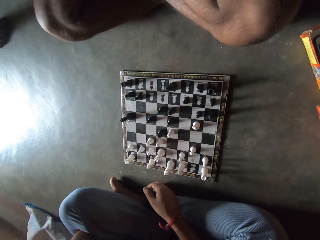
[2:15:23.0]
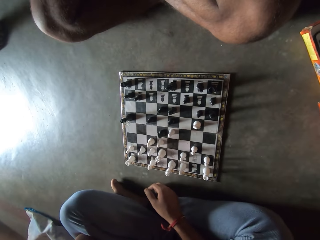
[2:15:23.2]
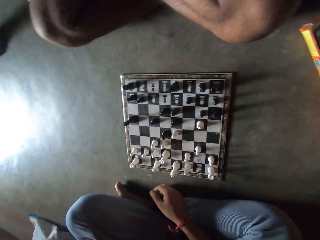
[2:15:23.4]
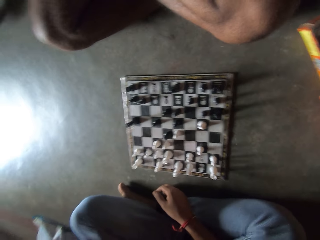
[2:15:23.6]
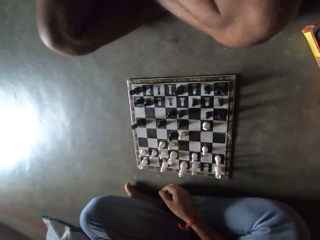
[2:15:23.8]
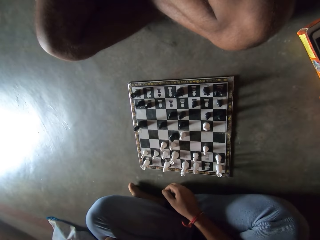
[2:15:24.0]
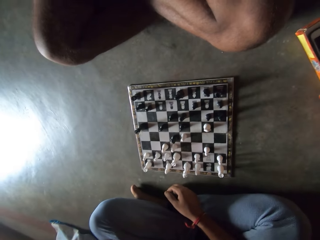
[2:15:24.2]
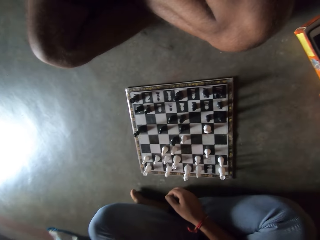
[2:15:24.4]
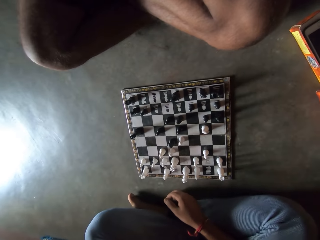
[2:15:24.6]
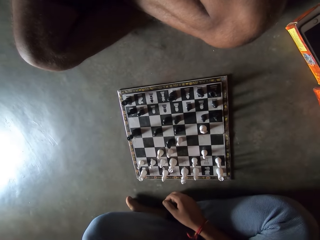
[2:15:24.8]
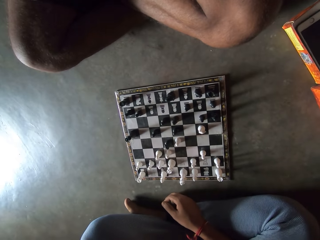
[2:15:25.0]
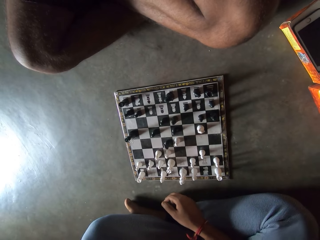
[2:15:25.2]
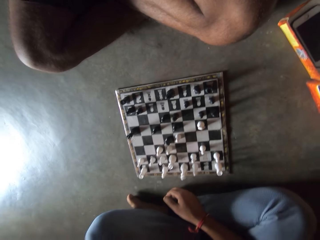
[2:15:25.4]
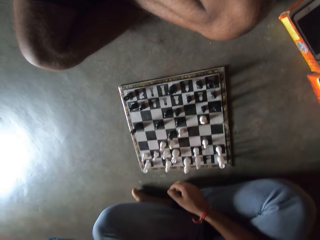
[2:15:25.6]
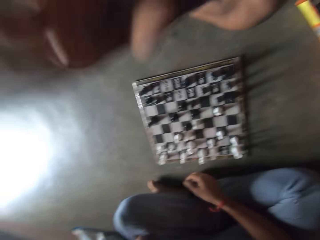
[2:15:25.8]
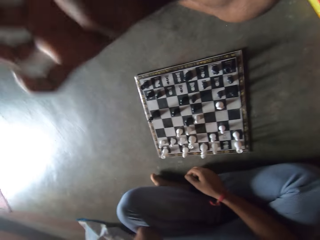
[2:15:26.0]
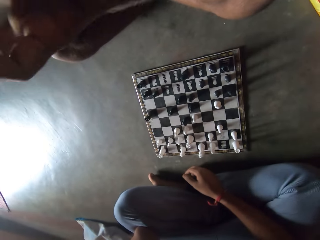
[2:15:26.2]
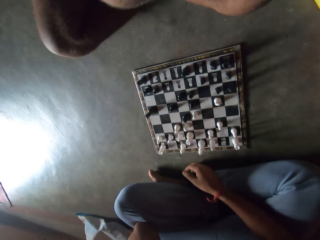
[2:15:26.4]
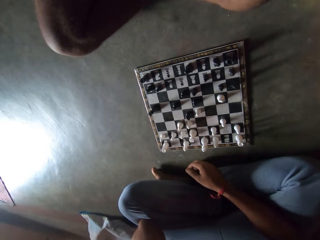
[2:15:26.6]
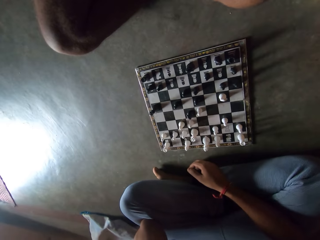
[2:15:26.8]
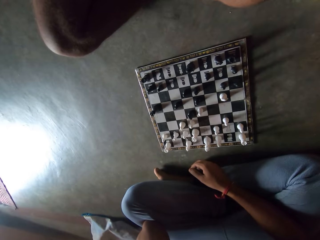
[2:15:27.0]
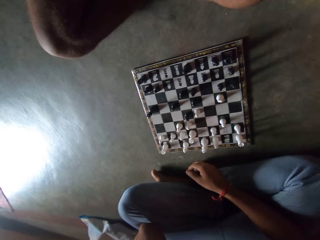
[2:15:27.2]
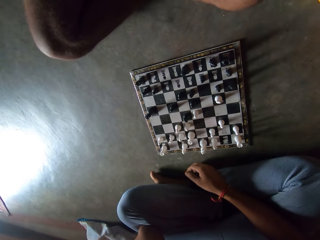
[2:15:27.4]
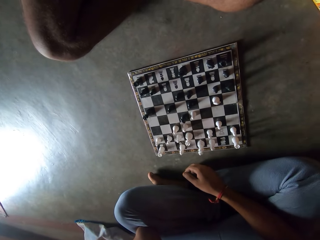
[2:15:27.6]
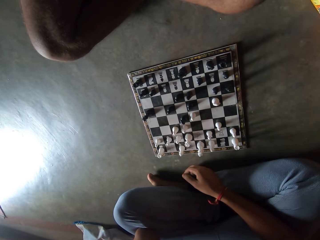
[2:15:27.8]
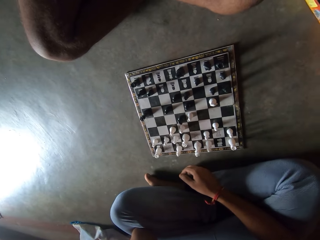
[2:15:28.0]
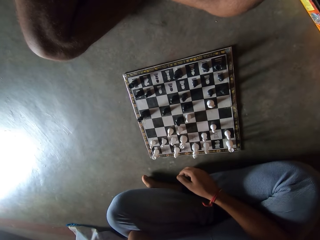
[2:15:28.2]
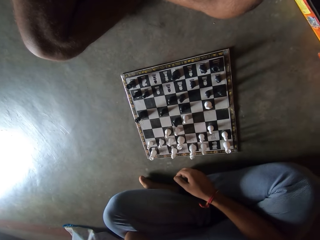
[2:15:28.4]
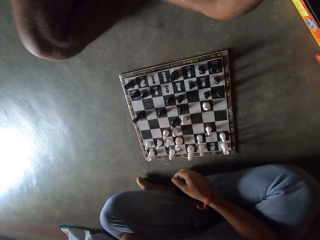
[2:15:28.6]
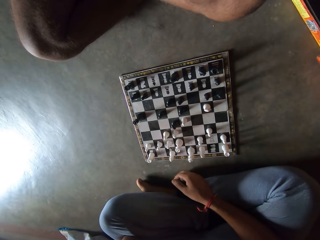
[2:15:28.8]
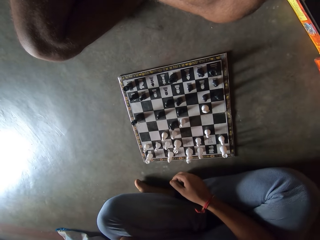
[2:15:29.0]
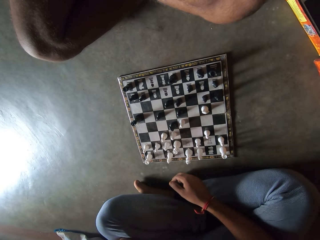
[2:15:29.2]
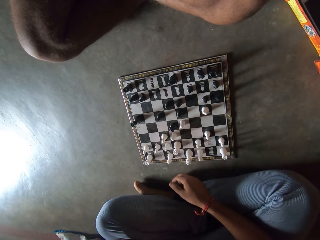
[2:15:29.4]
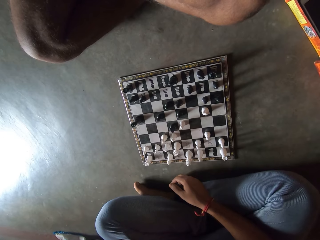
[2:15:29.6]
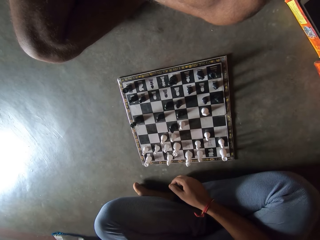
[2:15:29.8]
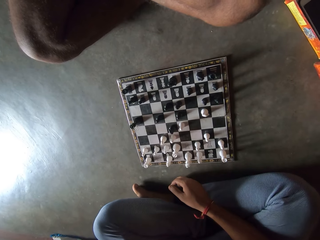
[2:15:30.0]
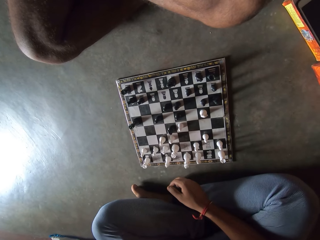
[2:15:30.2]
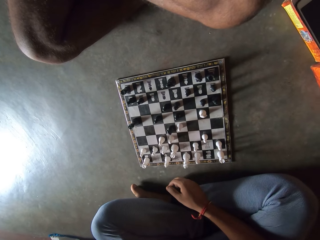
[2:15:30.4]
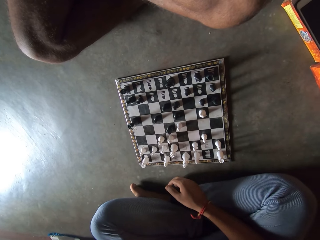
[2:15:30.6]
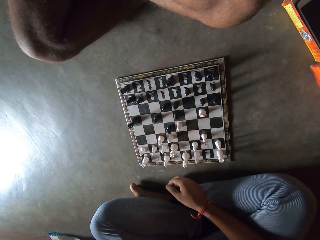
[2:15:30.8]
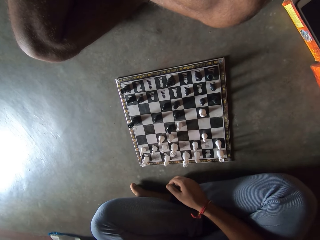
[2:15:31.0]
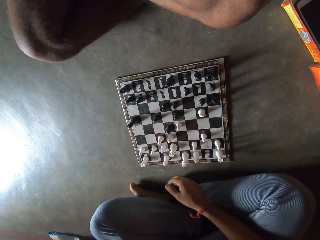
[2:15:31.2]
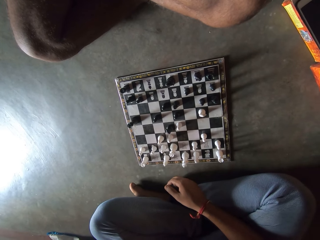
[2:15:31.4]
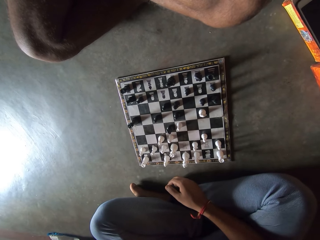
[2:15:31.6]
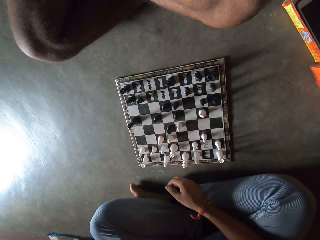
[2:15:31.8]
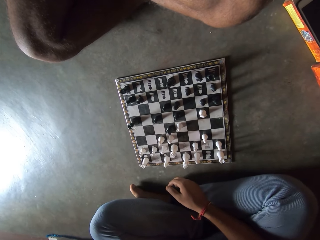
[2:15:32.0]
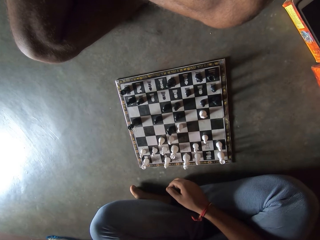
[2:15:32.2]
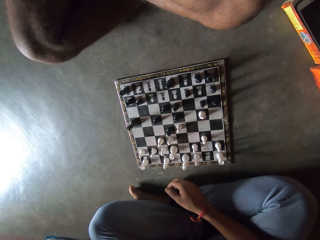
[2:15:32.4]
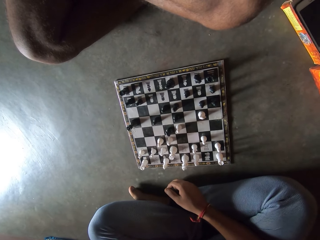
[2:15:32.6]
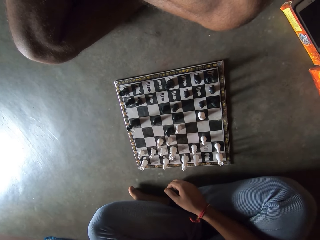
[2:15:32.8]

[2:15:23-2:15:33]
The camera wearer interacts with the man. The man makes gestures with his hand.

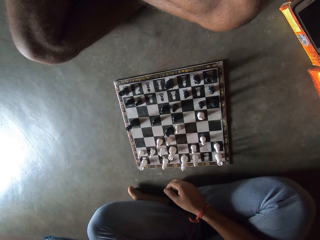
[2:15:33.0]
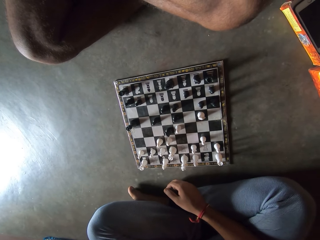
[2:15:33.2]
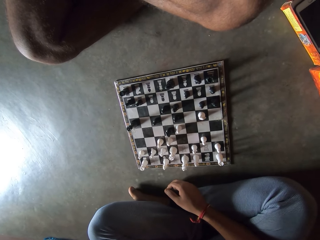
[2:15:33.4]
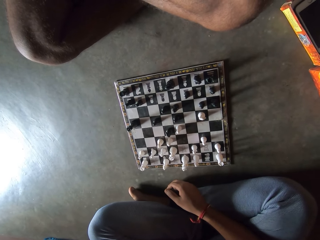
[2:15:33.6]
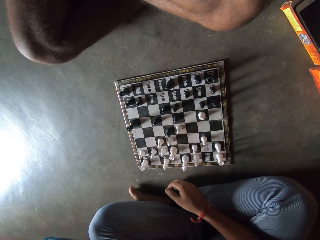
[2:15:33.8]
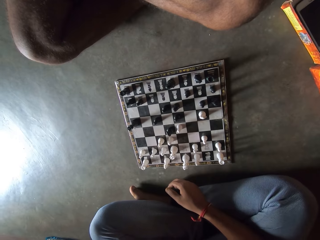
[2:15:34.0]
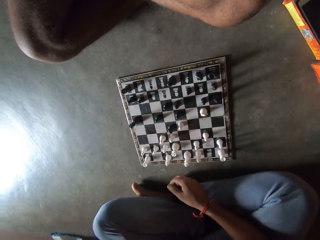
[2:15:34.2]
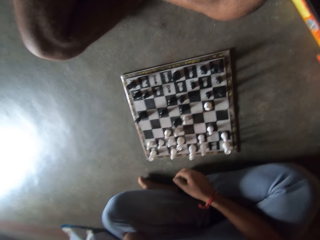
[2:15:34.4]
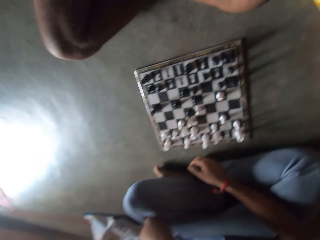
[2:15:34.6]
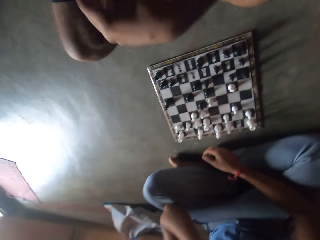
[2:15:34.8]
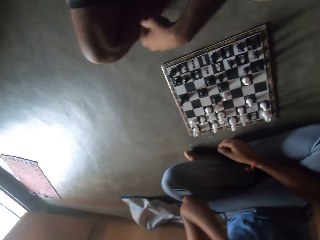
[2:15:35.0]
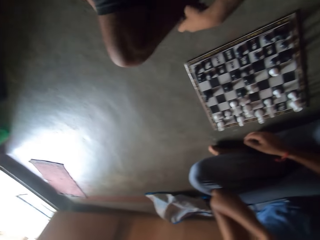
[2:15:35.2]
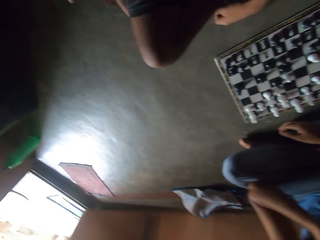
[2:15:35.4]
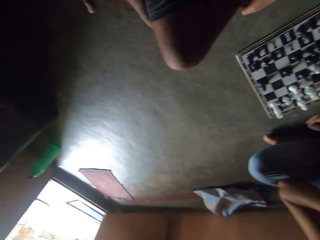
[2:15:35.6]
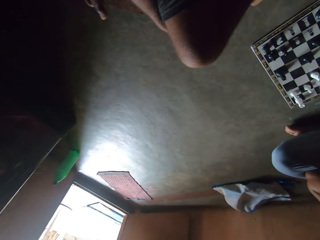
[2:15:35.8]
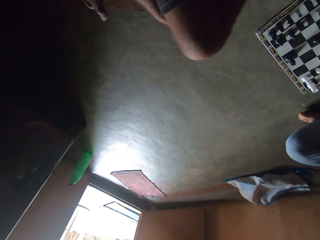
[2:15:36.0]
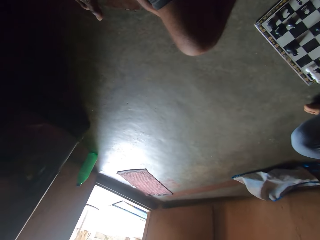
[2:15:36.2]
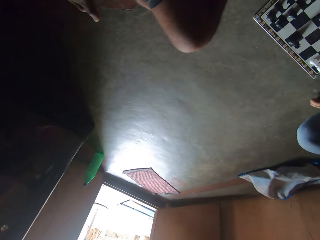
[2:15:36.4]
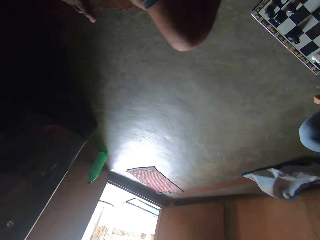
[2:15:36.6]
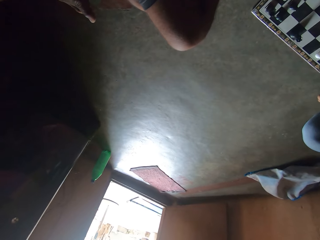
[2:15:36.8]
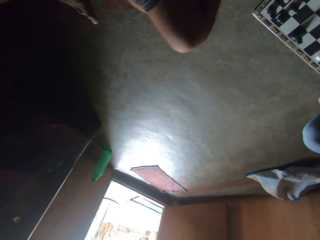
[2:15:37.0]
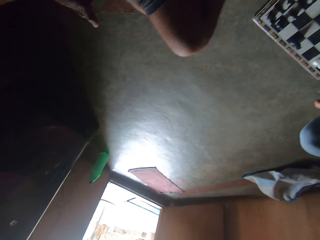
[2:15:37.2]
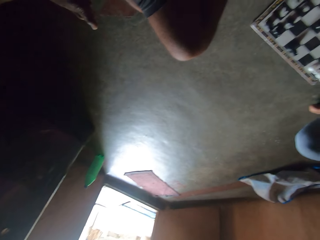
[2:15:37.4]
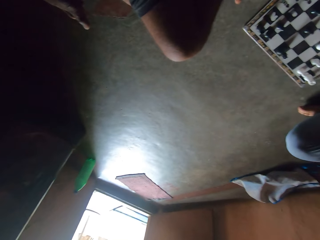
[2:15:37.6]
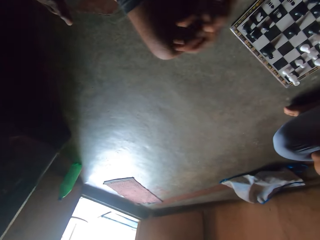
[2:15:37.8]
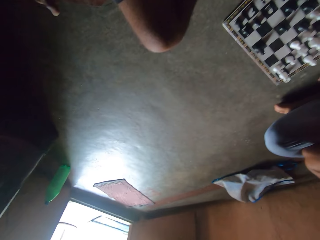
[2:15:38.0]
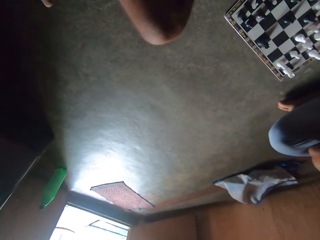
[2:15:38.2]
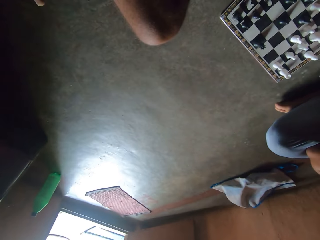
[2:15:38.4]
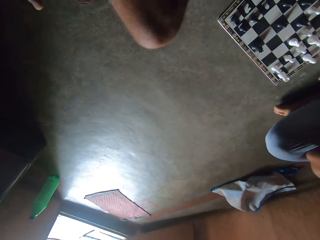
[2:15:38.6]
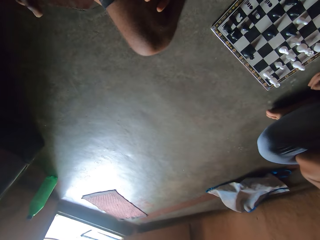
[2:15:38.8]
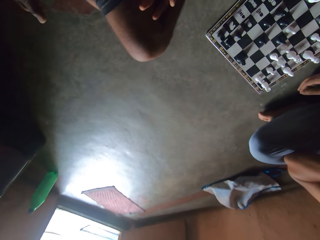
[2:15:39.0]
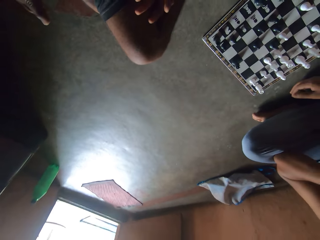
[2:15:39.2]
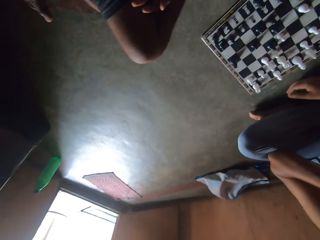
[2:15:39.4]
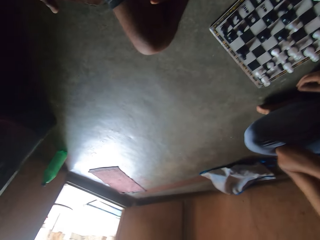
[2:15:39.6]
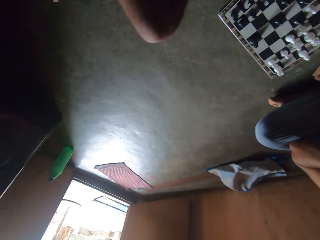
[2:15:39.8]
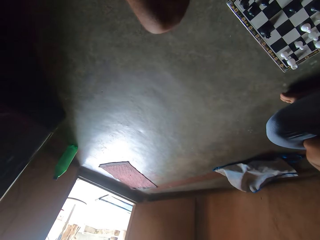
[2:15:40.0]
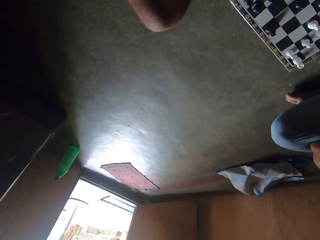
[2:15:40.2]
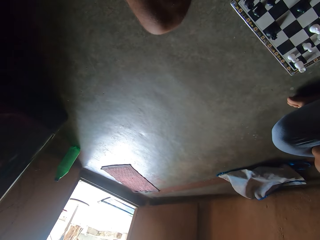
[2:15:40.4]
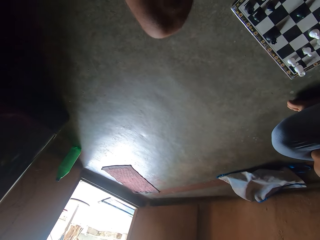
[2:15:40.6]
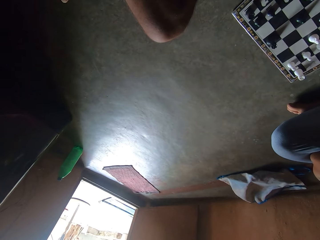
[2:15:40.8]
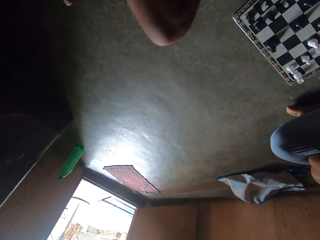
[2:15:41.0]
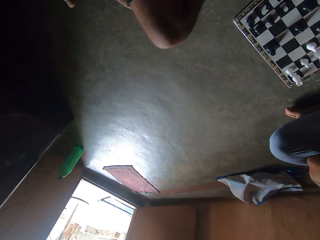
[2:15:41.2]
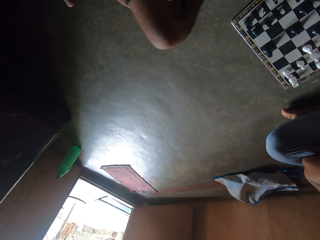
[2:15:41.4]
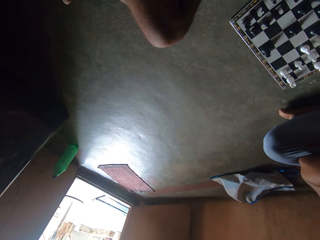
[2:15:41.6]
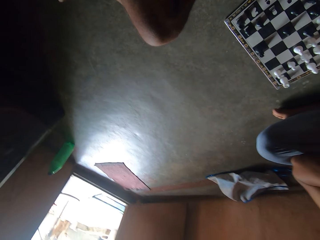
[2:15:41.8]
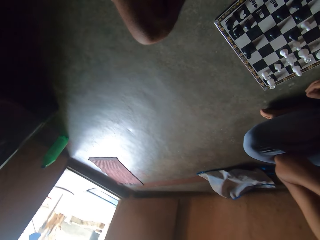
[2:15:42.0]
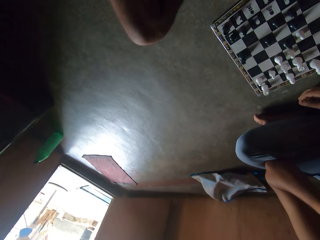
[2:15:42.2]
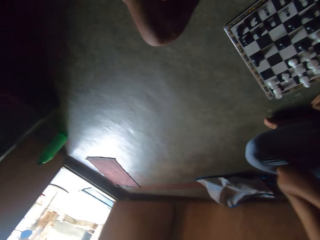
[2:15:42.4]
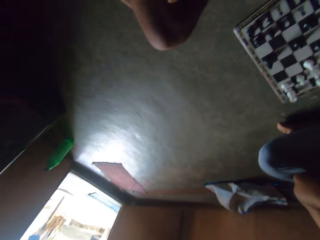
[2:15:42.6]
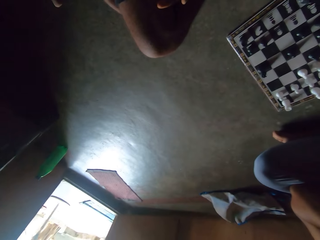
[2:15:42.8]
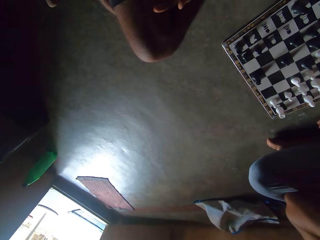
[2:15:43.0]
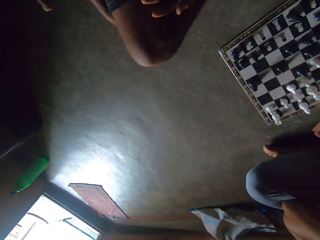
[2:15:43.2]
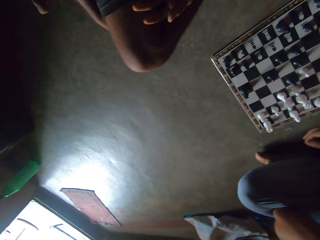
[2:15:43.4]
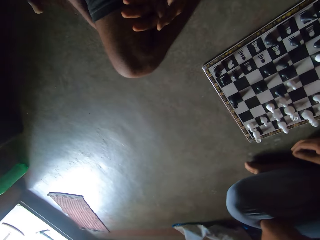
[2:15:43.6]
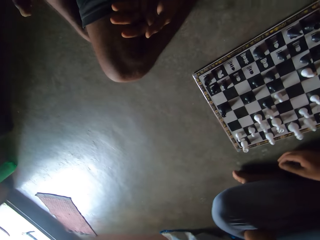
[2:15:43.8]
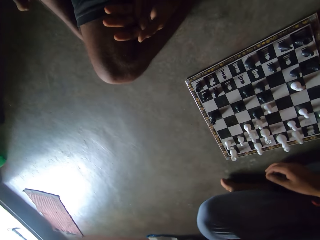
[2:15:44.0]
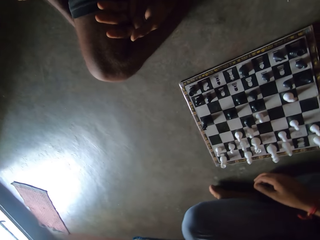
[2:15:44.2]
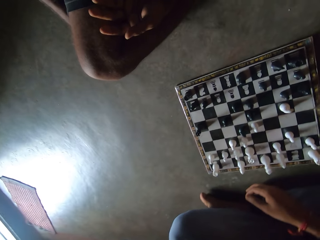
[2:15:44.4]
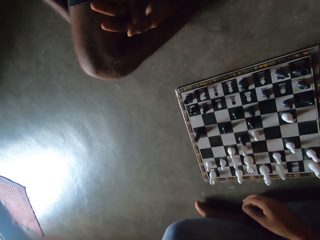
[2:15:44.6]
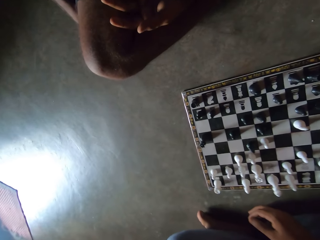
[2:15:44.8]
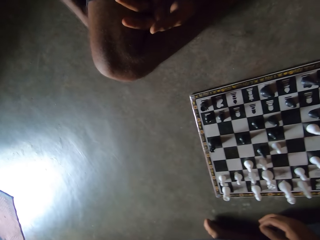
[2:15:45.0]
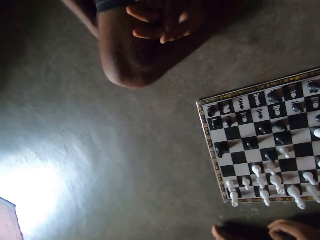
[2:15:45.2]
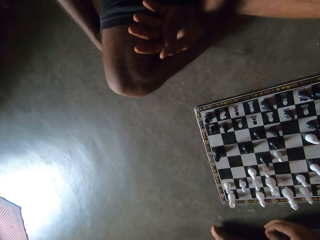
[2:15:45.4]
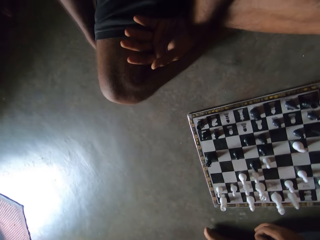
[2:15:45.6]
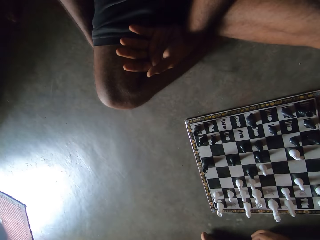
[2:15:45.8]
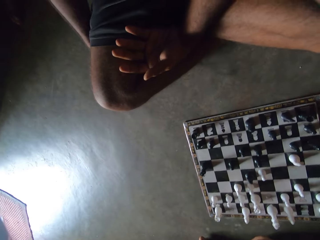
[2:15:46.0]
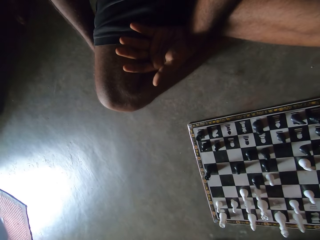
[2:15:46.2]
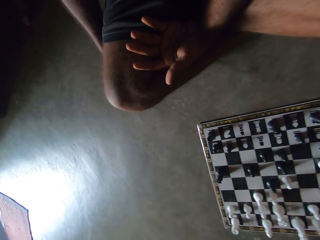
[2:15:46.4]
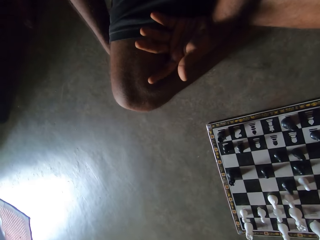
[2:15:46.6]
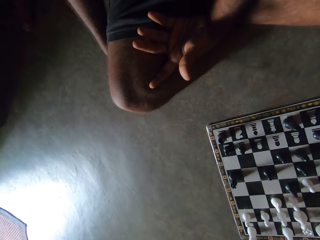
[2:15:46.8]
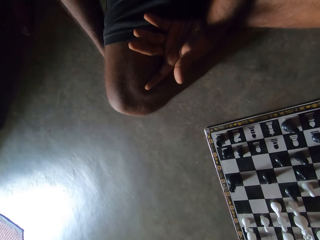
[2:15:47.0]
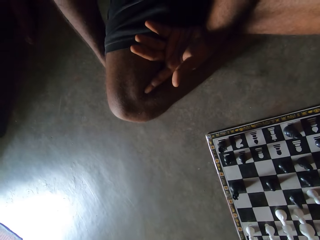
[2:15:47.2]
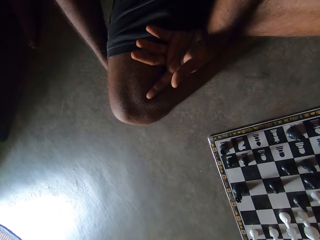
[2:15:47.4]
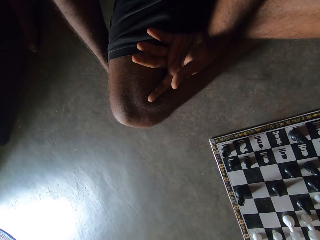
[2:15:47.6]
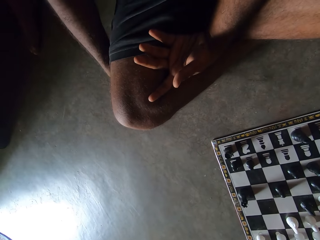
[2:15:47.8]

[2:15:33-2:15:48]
A man interacts with another man. The camera wearer looks to his left. He looks at the chess board.
